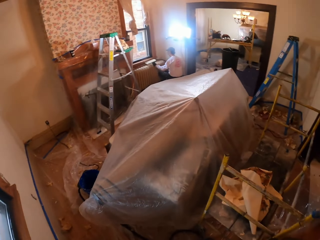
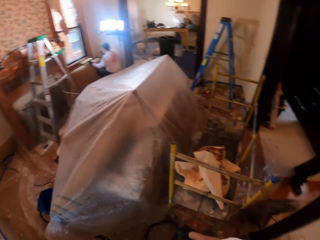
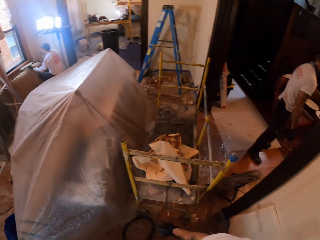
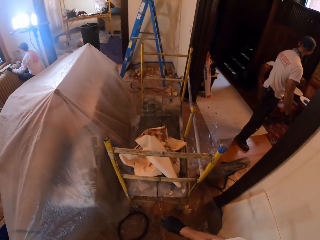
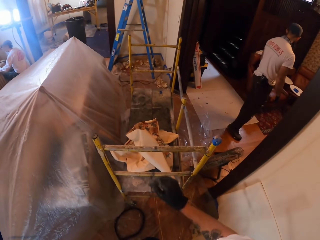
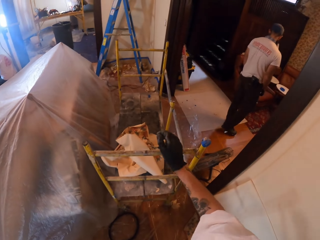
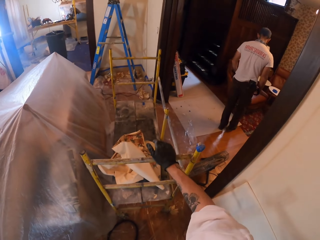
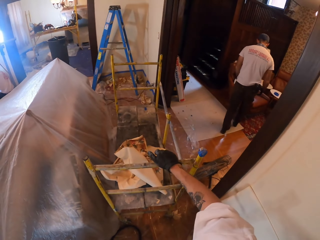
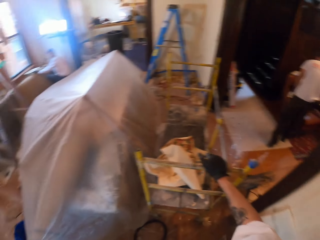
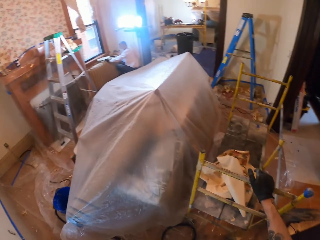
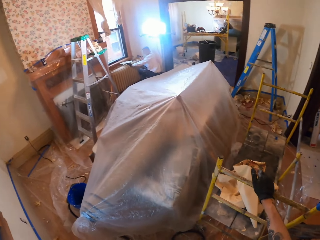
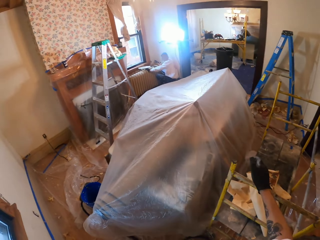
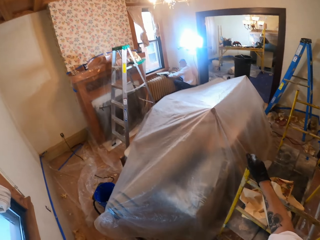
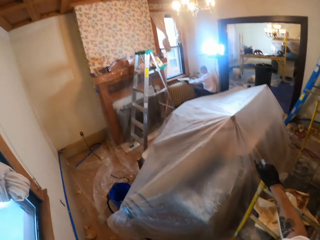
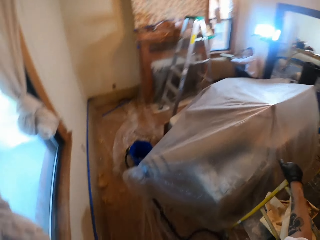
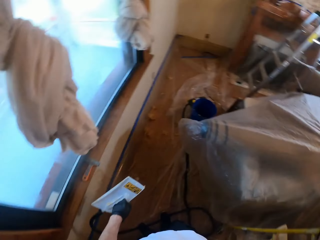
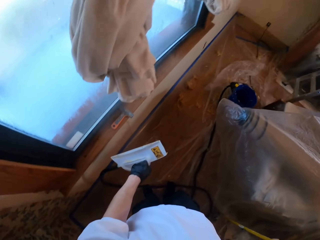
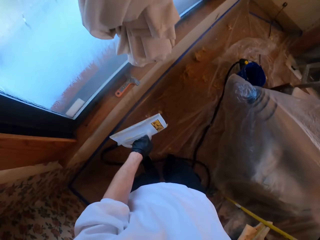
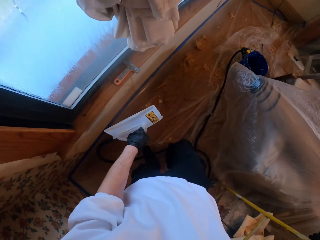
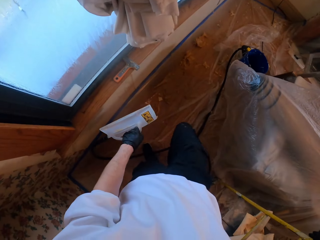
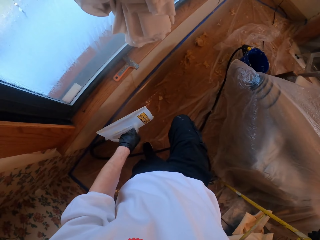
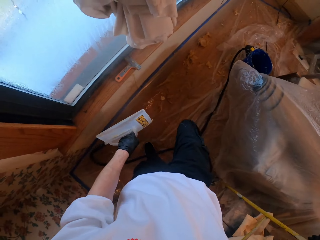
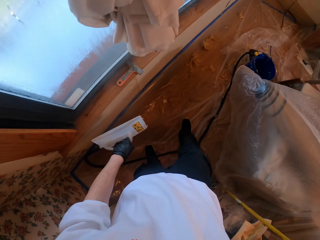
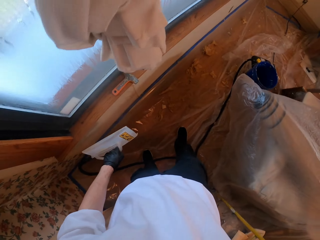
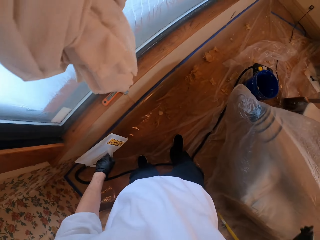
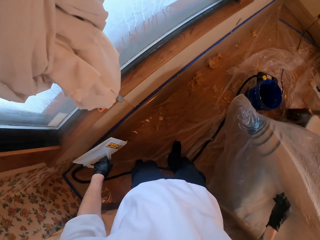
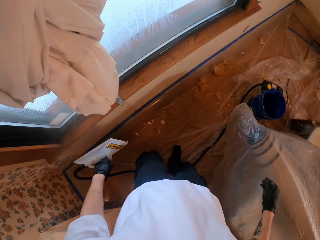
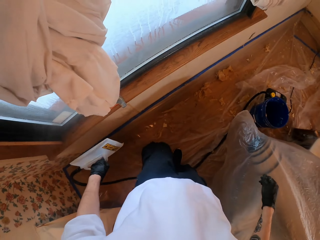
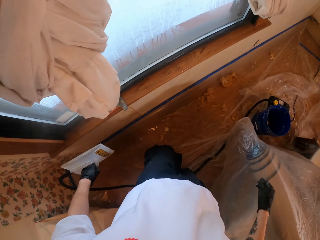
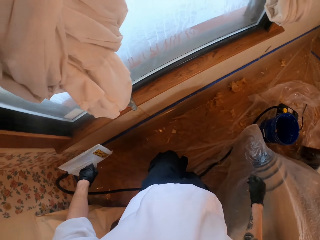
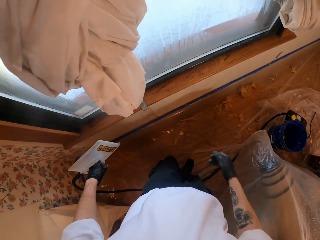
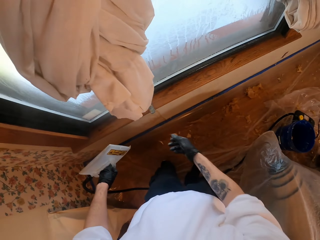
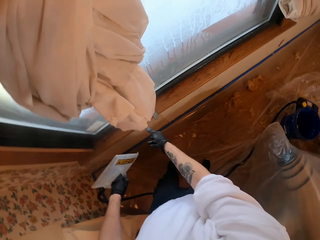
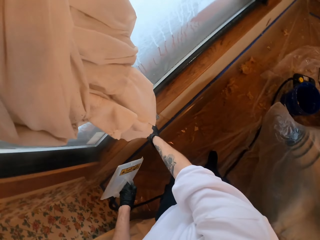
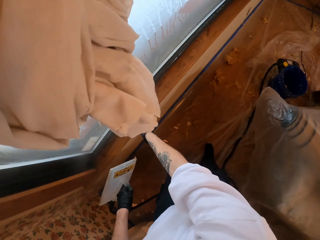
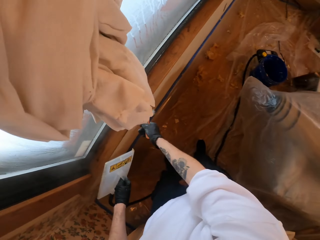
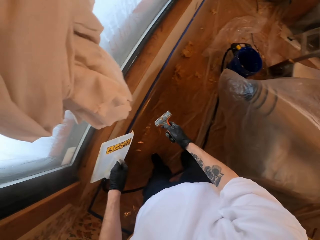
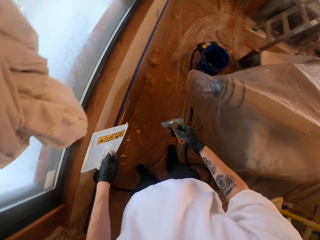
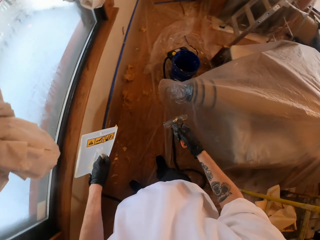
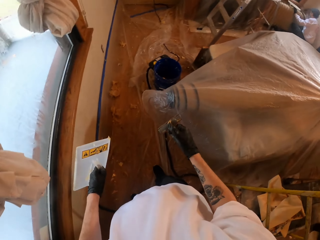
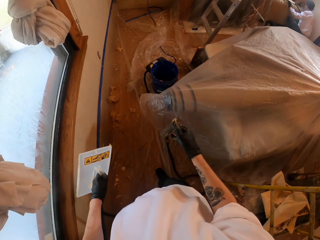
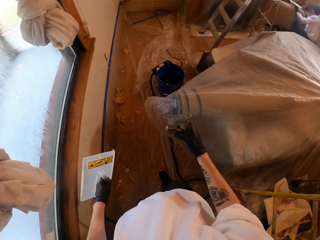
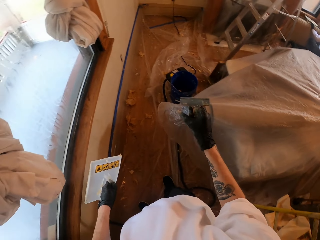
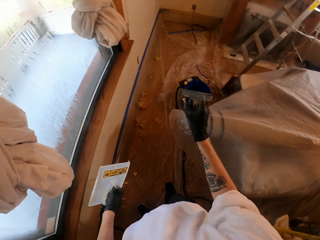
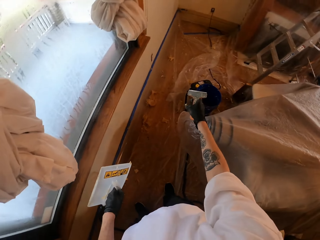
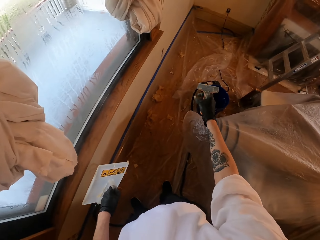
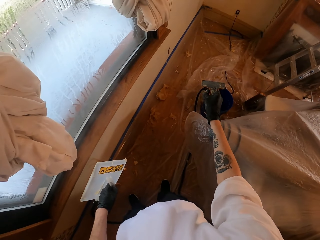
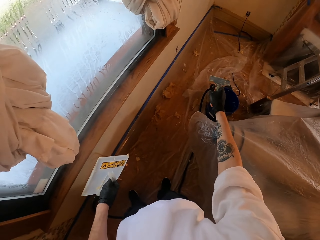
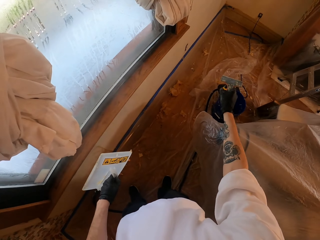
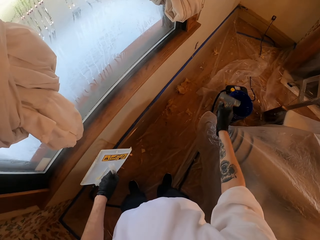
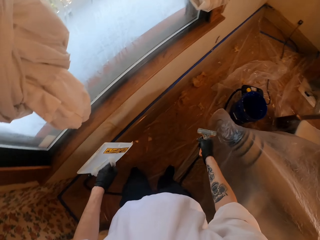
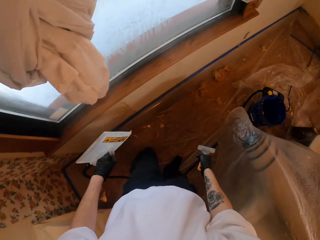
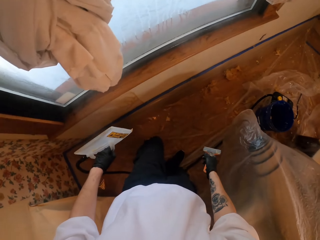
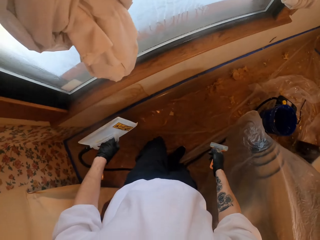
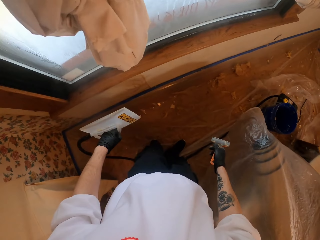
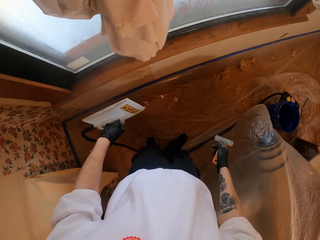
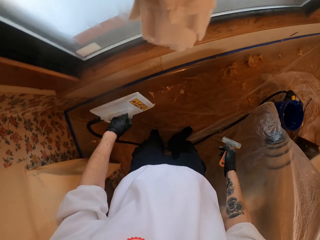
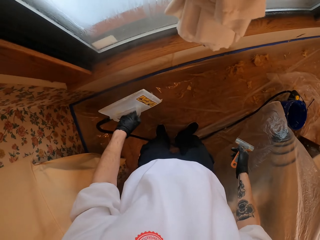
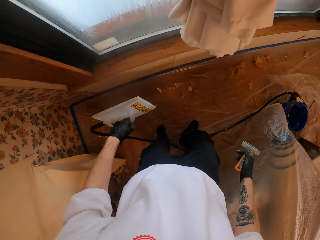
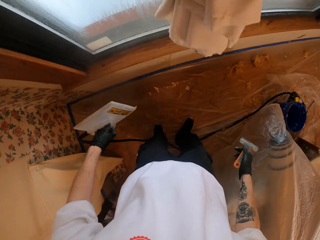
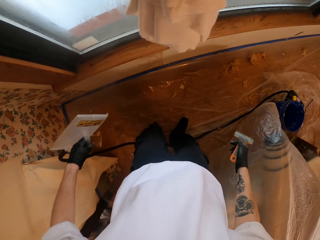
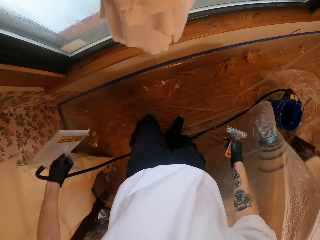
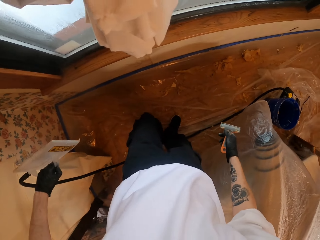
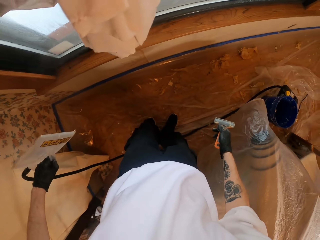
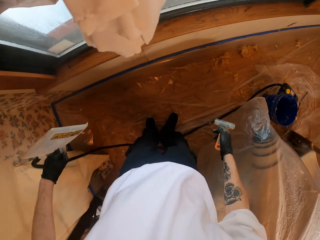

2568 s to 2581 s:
The camera wearer holds on to a metal stand. They hold the steel tool. They pick up a glue remover. They hold the scratcher.

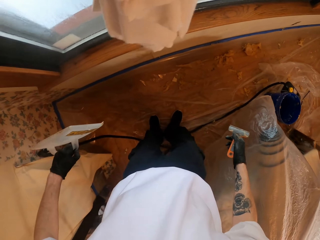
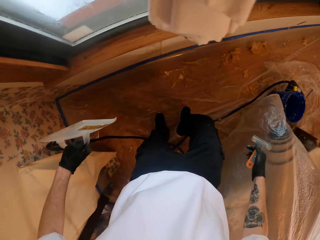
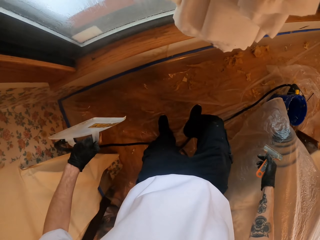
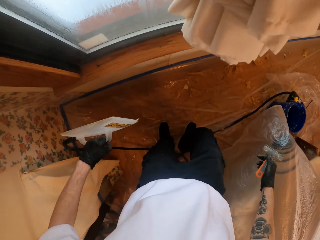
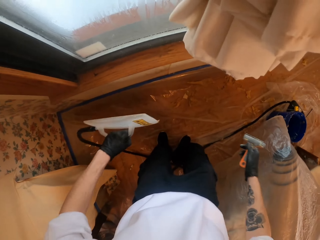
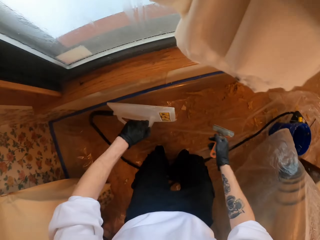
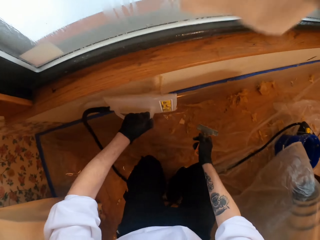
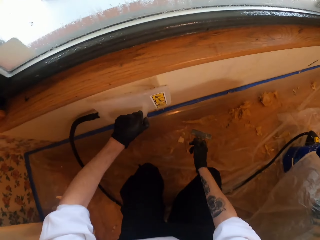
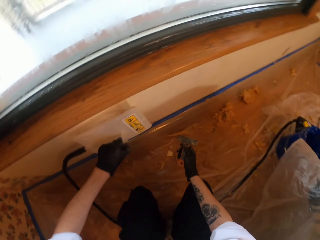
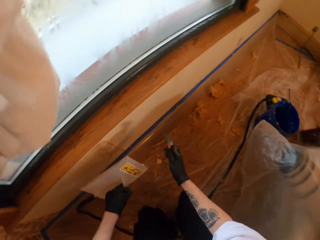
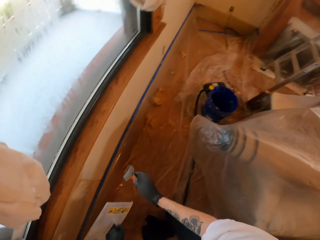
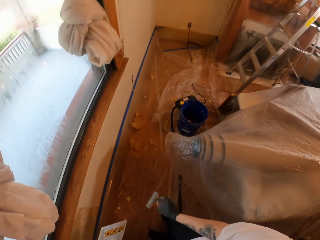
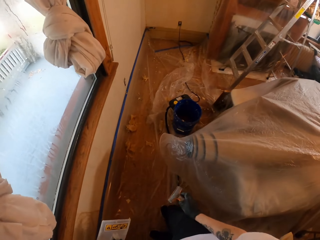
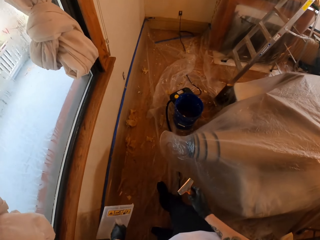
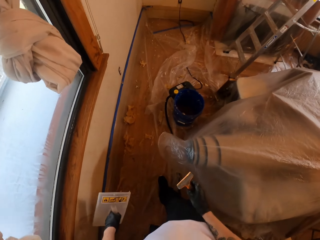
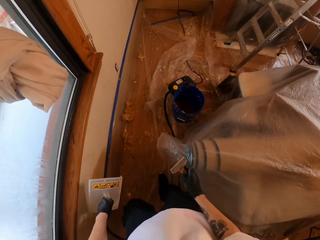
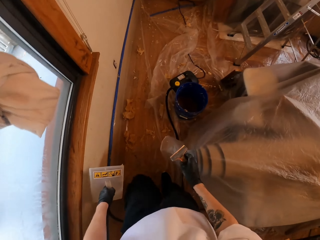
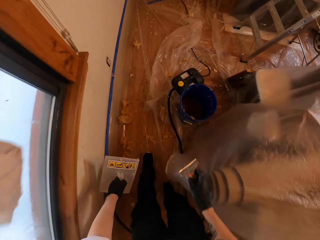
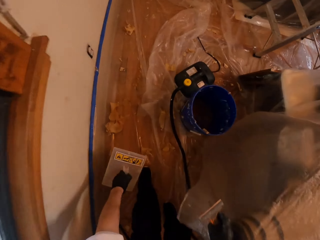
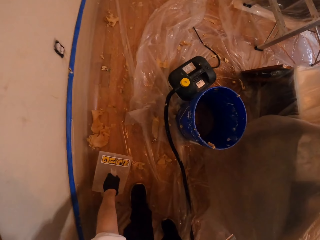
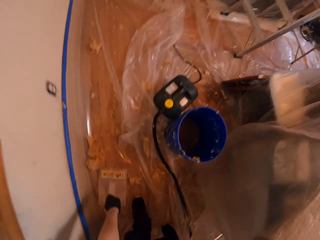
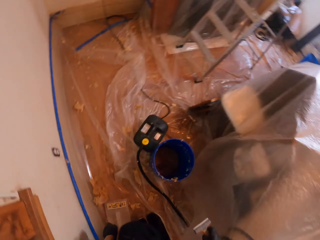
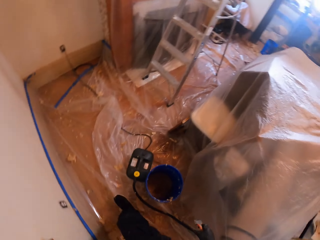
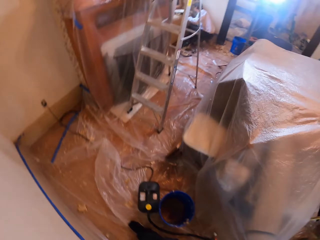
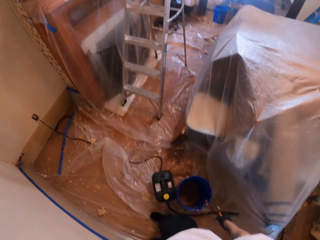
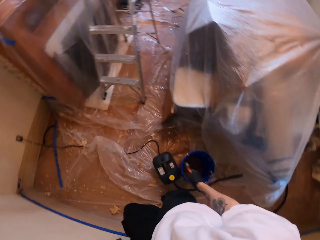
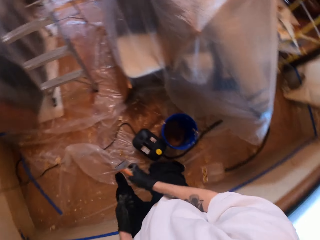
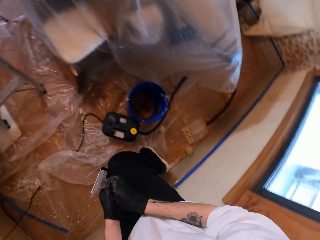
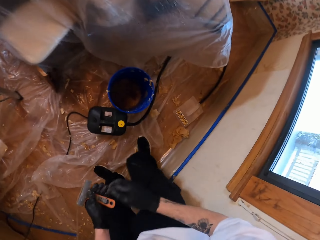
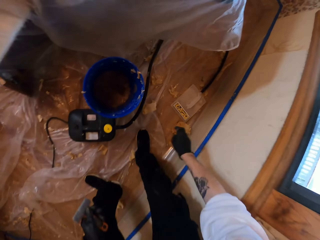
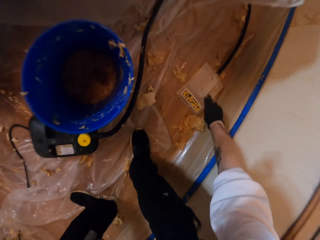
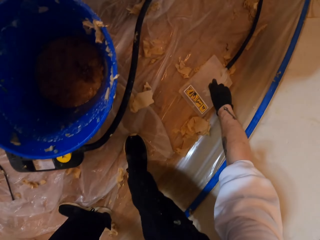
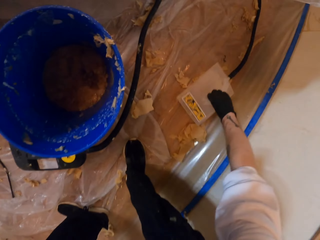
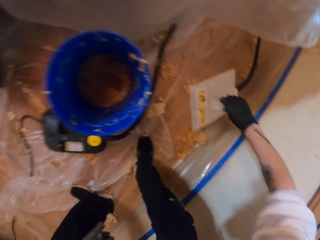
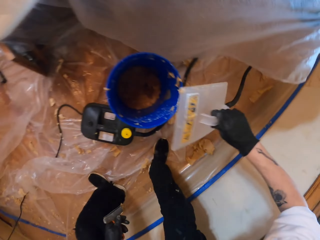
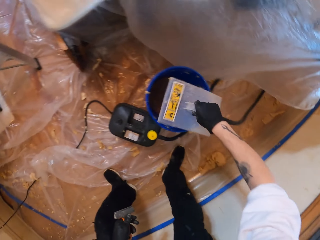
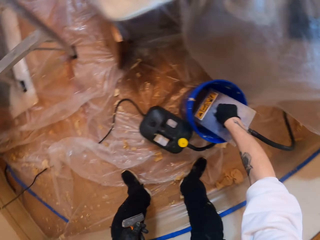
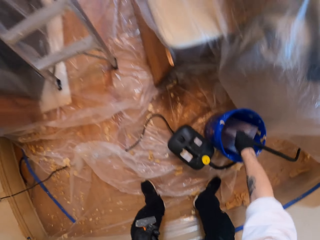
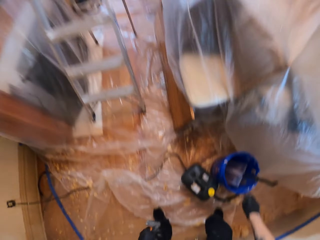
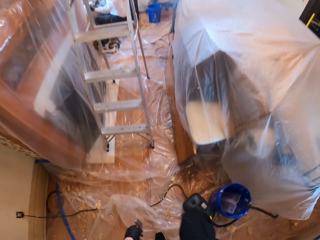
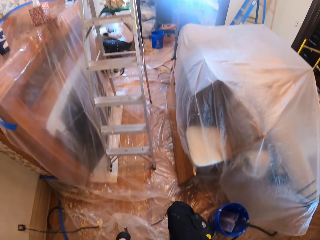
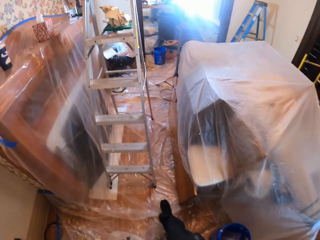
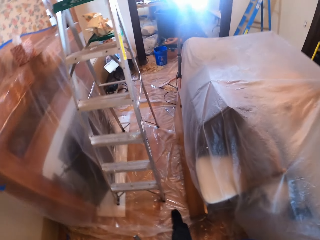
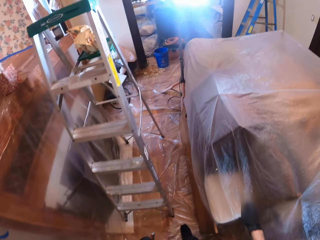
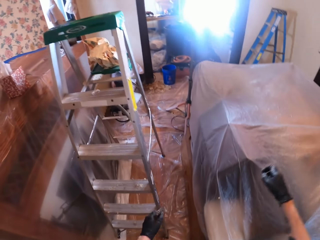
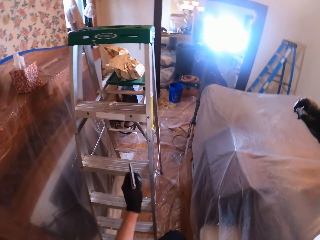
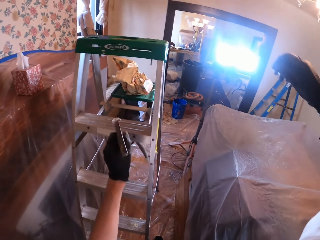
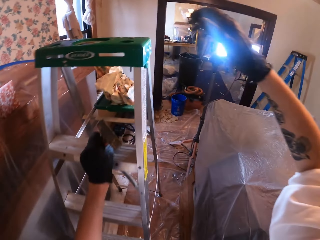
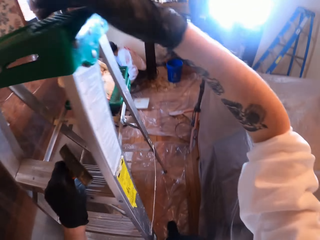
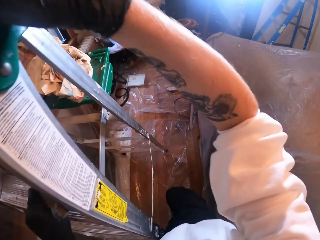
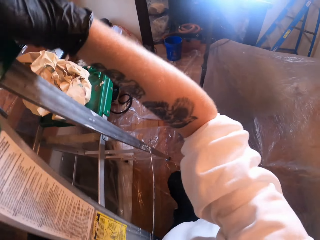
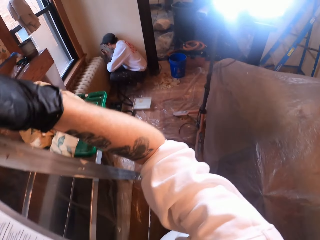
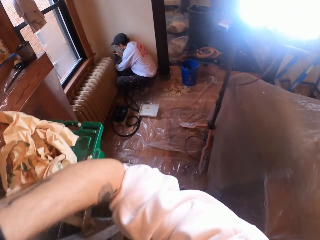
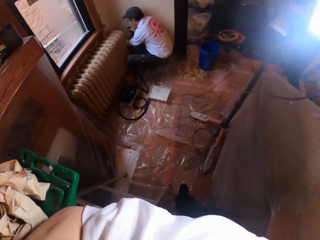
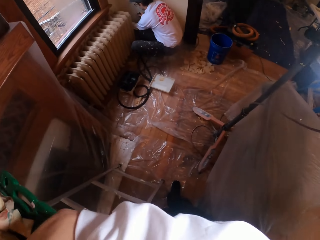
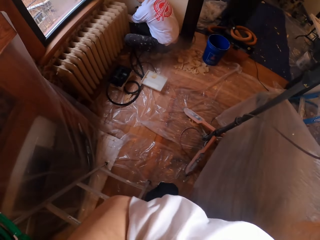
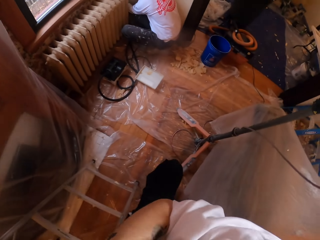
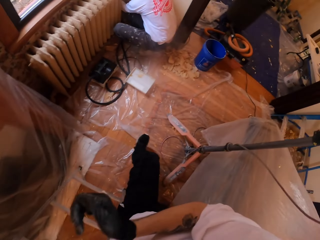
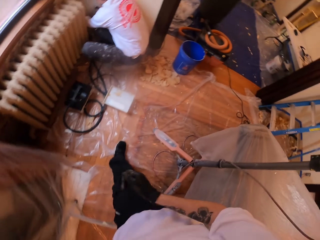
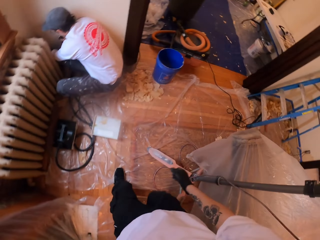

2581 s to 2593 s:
The camera wearer puts down the sander machine. They change the scratcher from the right hand to the left hand. They pick up the sander machine or steel tool. They put the sander machine into a bucket. They walk around the house. They hold the ladder.
